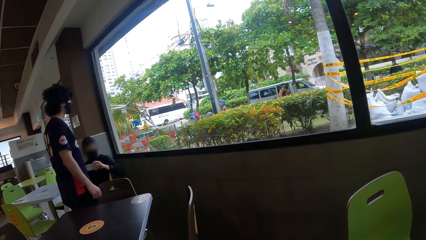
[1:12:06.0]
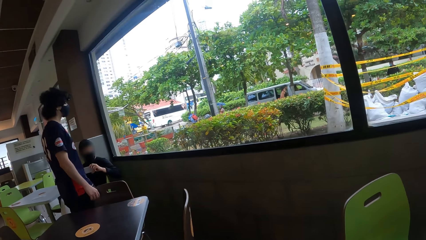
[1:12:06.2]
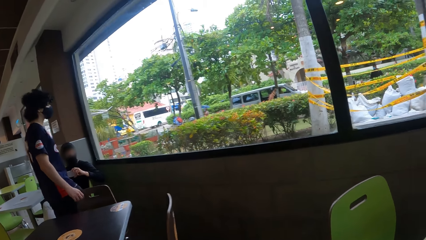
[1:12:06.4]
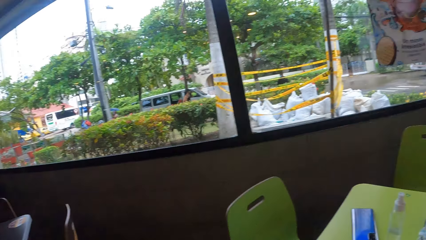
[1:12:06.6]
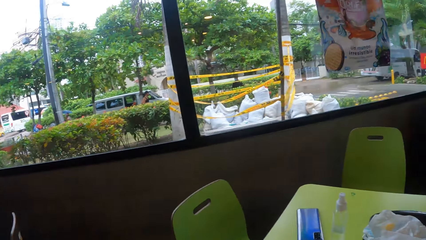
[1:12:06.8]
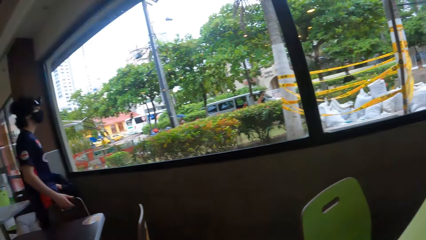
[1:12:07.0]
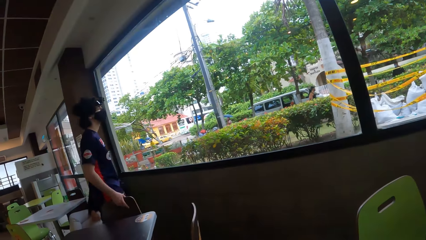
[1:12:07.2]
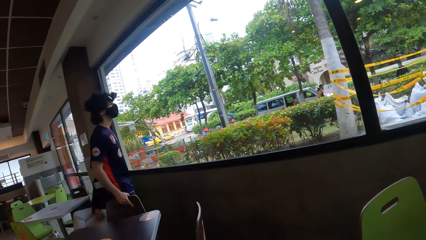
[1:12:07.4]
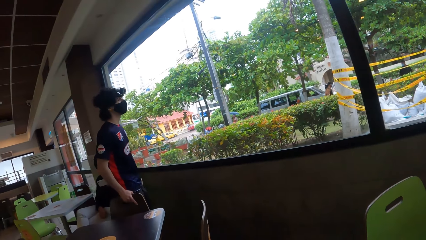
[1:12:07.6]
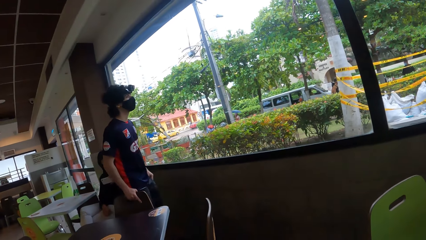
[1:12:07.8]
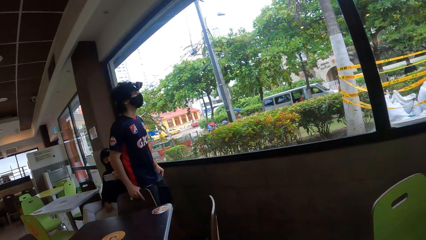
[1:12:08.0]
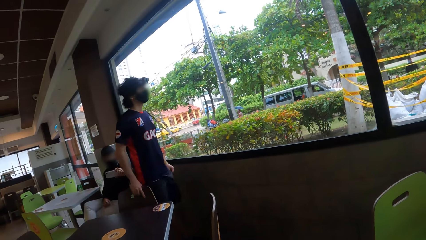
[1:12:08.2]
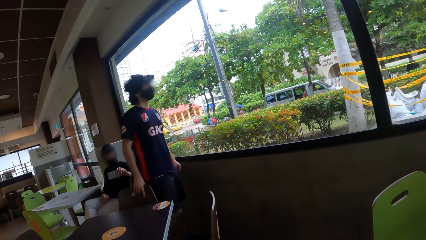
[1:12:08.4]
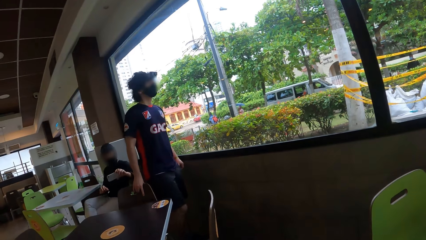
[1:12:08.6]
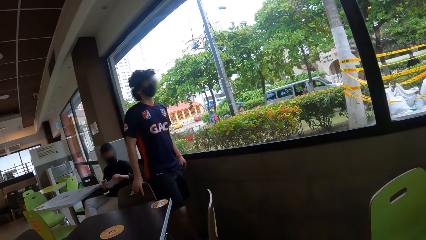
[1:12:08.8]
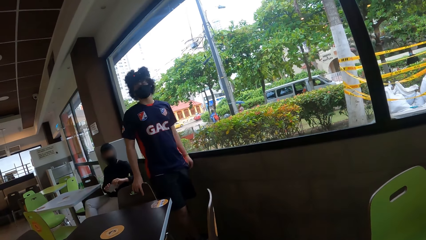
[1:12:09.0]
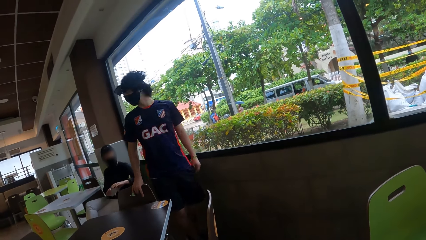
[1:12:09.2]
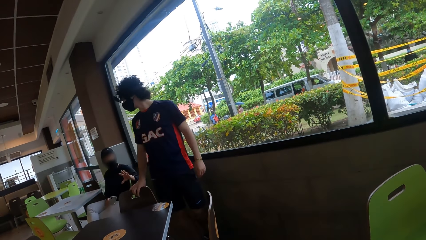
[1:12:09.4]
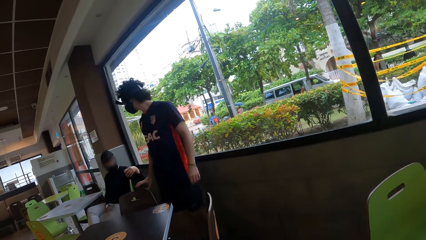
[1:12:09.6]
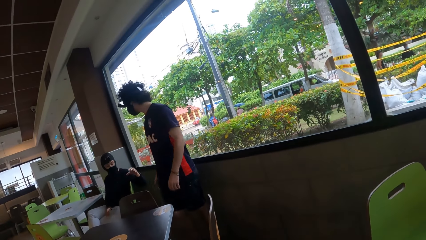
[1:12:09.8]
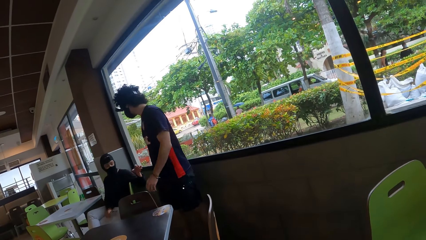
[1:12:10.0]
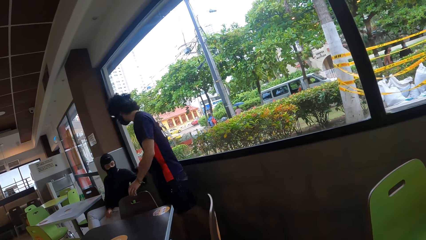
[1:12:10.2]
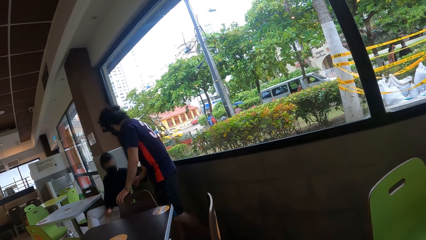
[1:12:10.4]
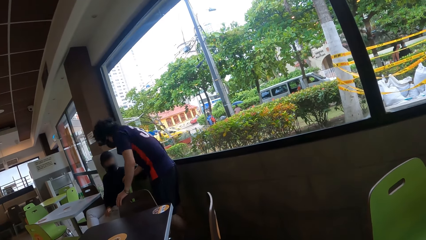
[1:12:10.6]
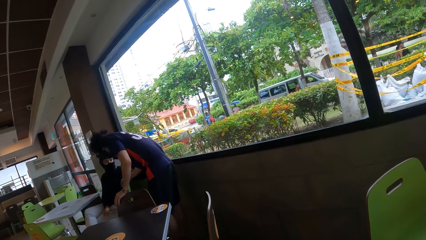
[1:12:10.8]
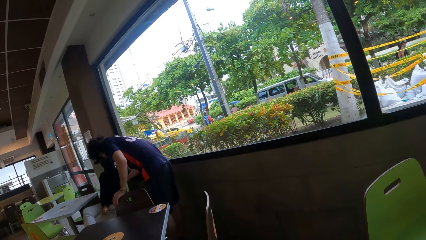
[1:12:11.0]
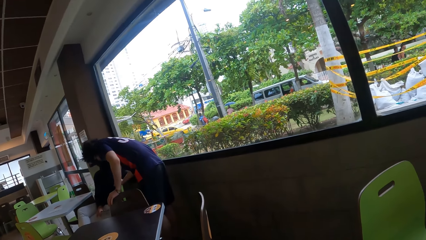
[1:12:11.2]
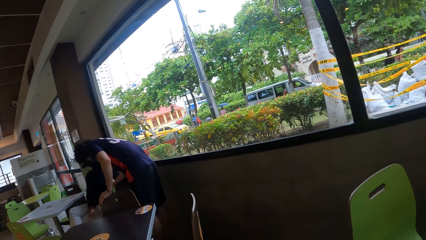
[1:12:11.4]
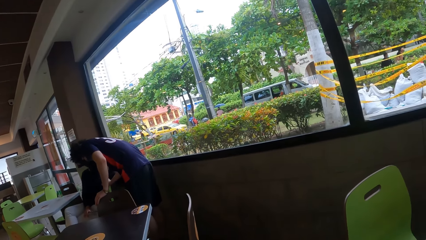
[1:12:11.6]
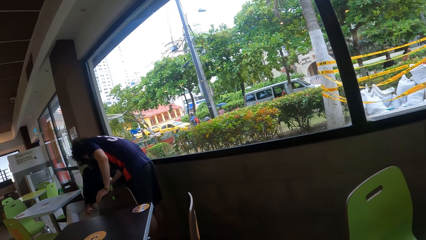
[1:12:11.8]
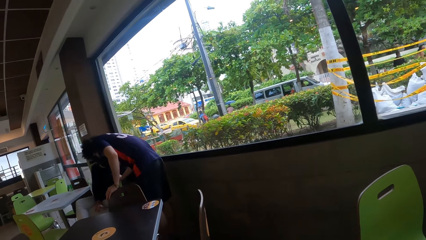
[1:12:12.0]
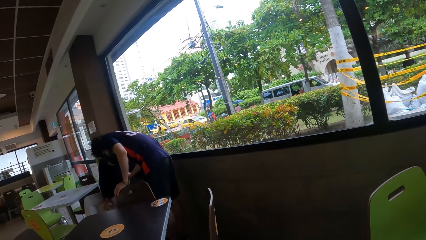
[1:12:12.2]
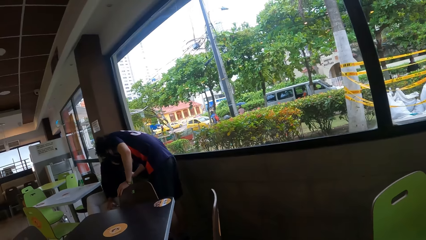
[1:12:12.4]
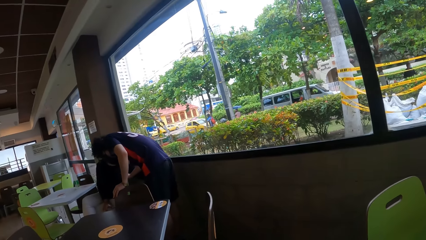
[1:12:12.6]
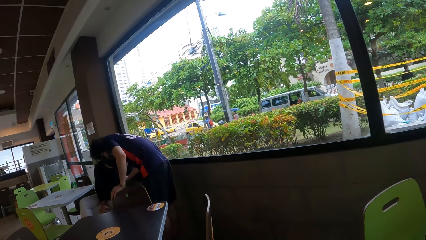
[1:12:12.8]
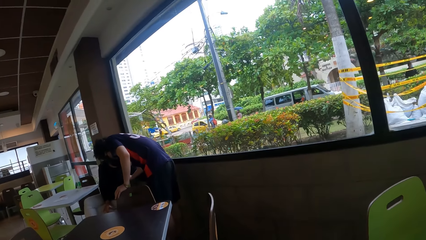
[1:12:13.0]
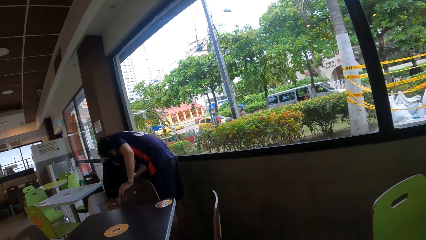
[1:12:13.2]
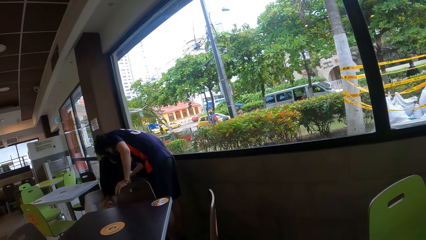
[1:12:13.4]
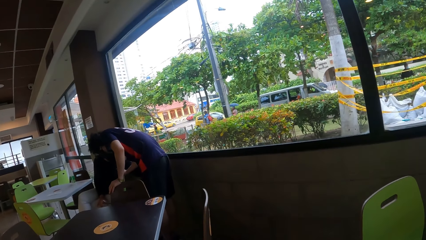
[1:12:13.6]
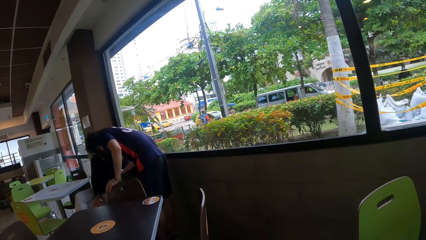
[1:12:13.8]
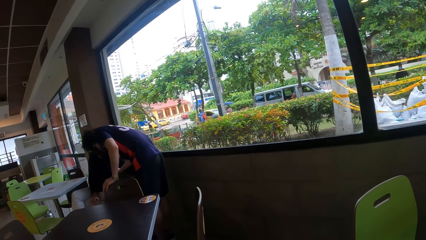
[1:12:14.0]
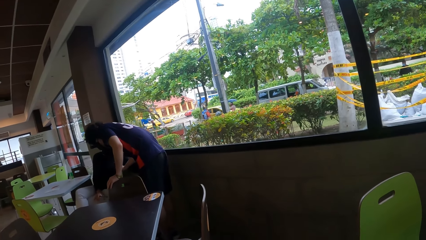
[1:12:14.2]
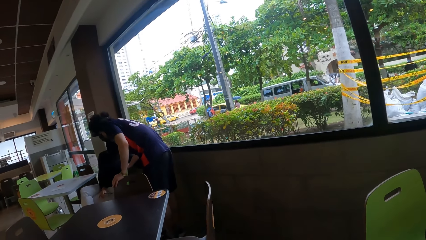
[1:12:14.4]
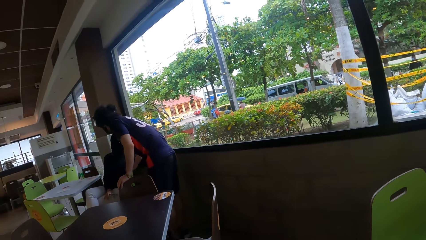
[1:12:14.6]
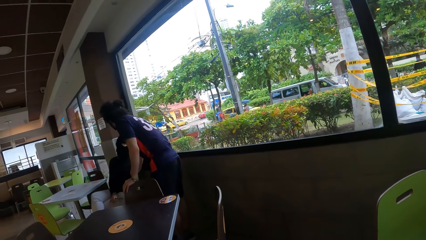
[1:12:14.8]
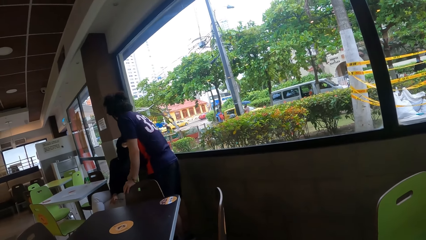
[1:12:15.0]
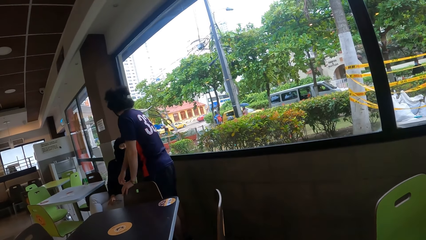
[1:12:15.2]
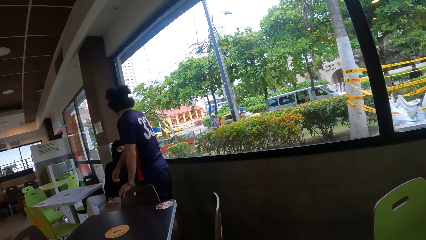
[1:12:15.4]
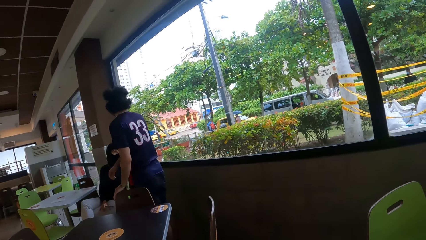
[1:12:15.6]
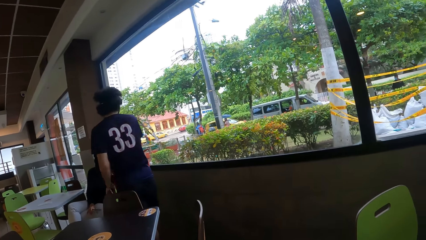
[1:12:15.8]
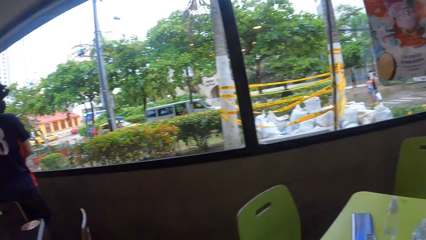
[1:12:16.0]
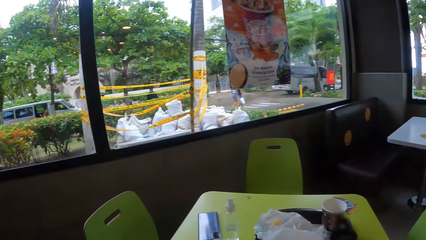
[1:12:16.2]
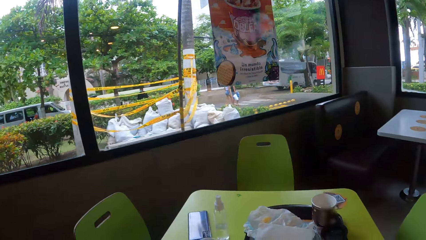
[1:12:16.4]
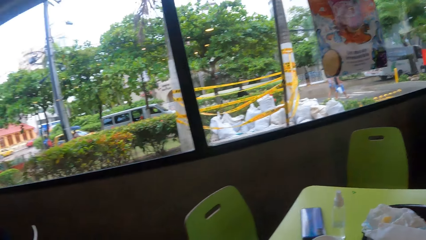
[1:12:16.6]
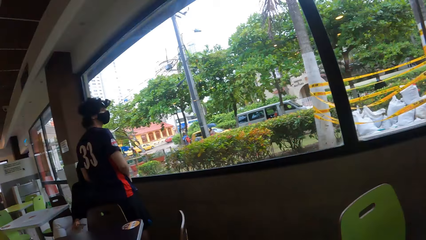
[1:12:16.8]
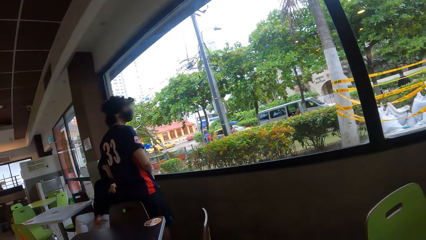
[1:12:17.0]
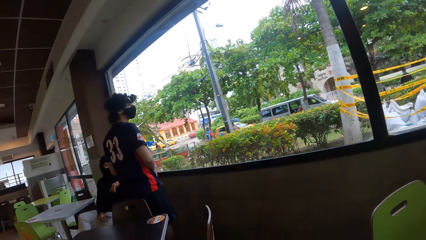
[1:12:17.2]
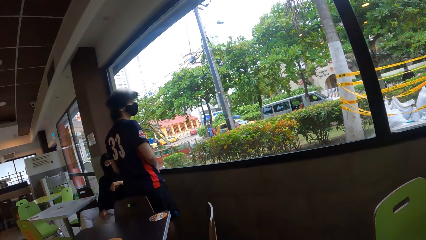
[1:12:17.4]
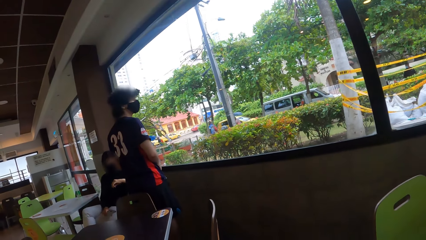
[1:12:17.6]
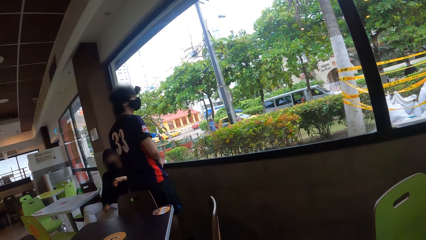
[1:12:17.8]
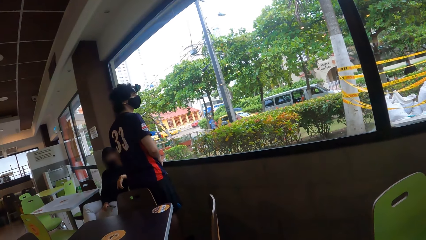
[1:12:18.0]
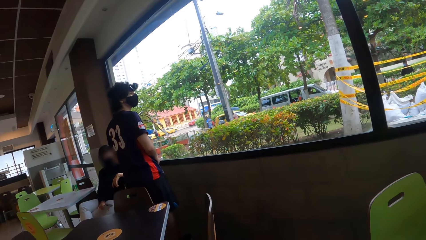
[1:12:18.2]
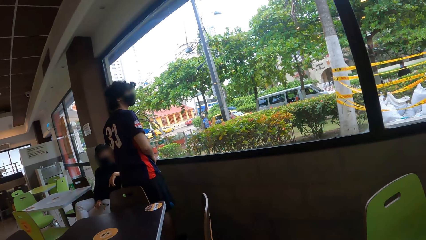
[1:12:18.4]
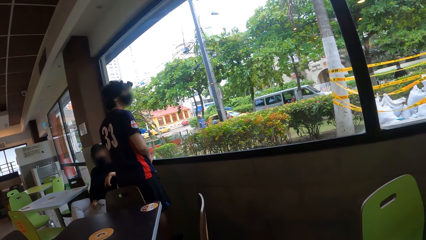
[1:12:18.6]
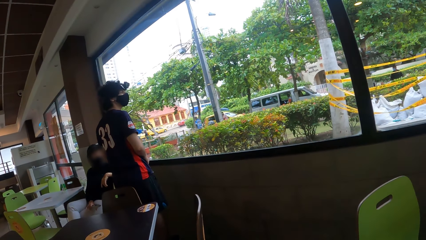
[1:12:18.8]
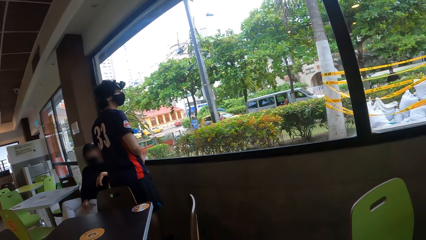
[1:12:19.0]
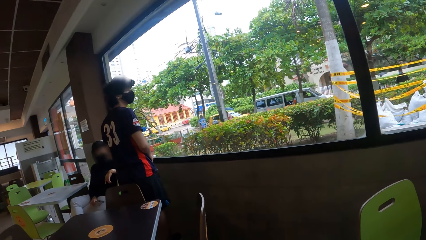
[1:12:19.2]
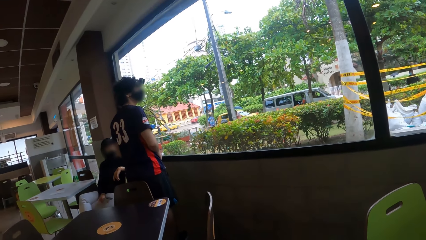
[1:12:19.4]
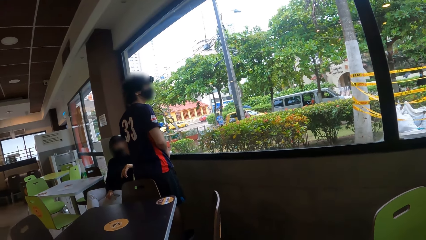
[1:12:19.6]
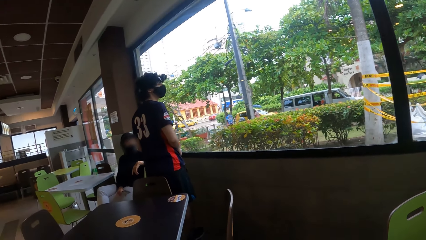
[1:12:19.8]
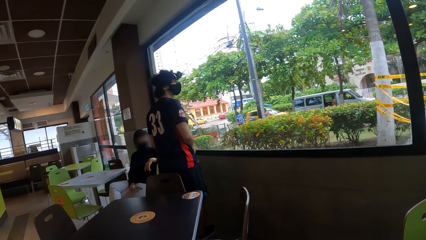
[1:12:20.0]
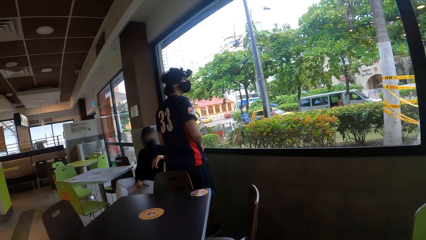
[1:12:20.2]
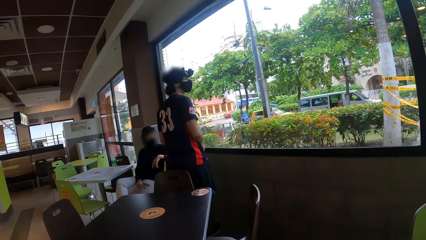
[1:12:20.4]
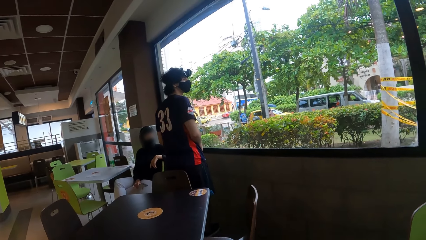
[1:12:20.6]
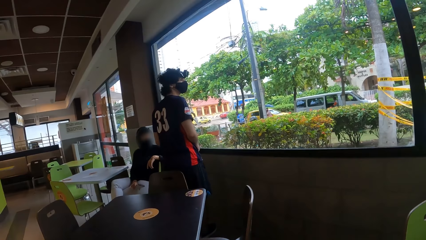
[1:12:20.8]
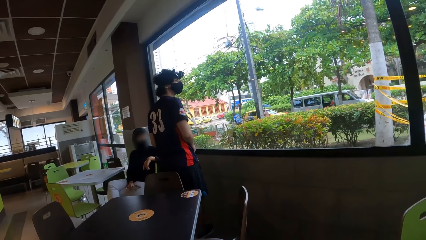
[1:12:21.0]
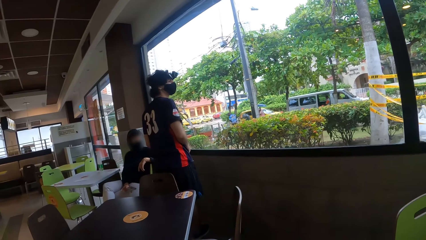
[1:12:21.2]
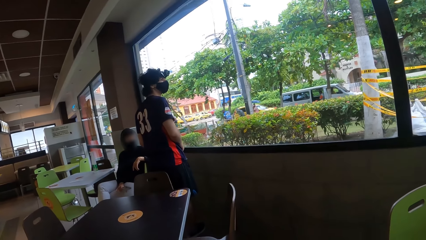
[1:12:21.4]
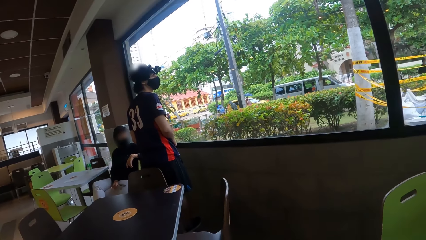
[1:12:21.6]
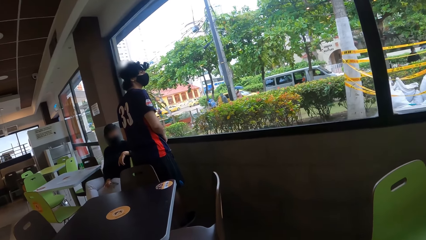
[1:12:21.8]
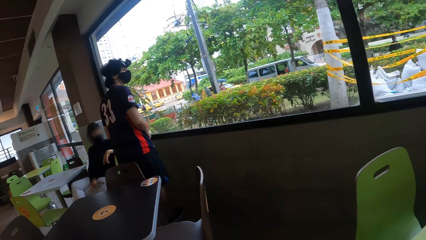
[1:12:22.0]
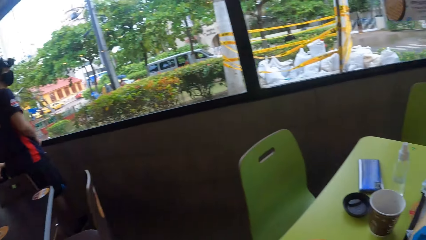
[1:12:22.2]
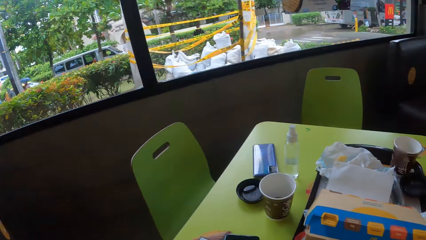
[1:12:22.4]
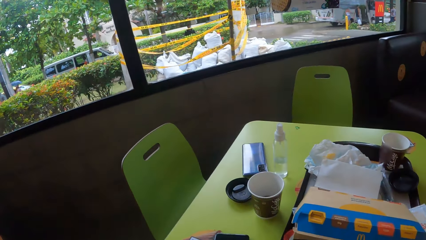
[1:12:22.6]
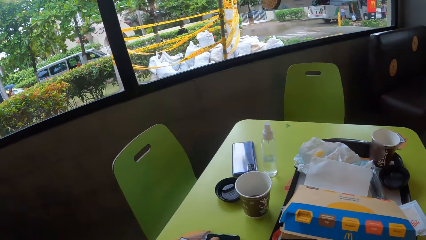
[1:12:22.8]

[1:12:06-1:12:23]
A man moves around the room. The man moves to a lady. Another man looks around the window.
